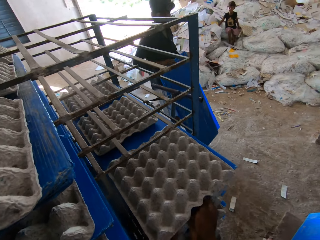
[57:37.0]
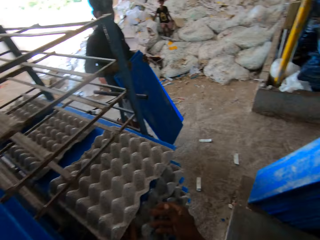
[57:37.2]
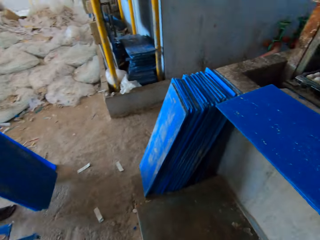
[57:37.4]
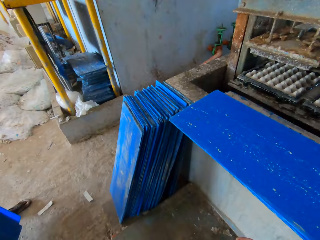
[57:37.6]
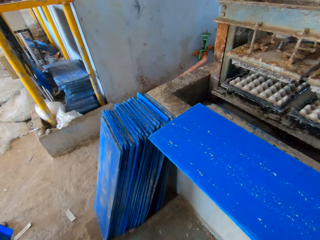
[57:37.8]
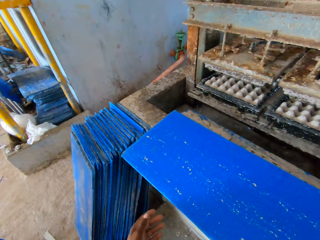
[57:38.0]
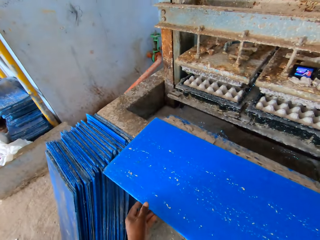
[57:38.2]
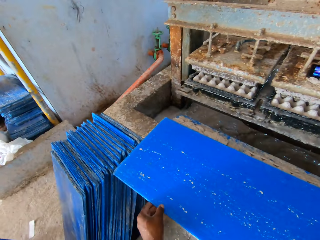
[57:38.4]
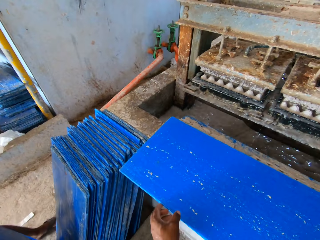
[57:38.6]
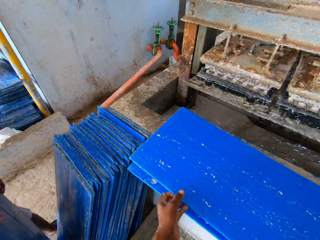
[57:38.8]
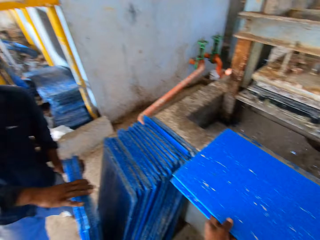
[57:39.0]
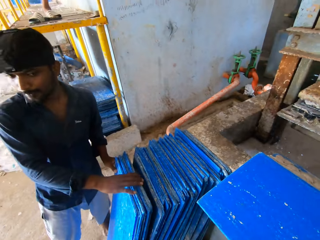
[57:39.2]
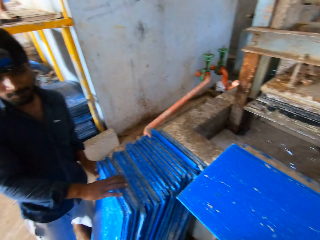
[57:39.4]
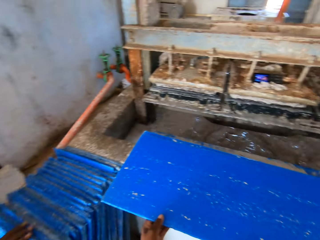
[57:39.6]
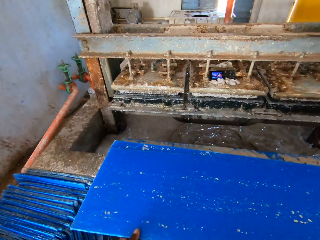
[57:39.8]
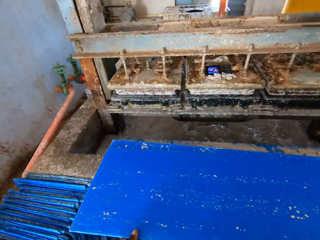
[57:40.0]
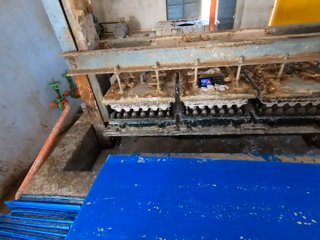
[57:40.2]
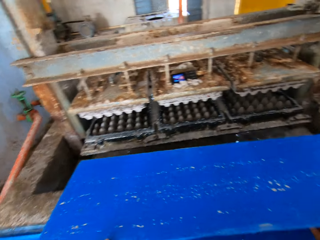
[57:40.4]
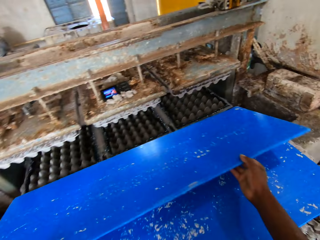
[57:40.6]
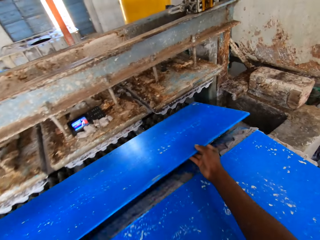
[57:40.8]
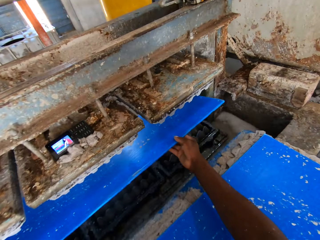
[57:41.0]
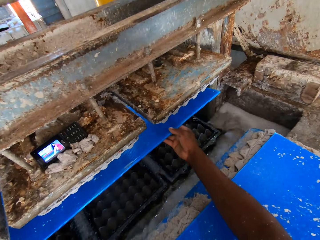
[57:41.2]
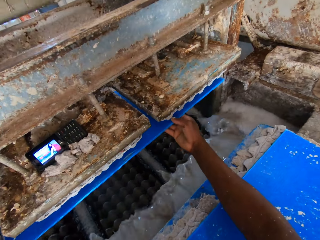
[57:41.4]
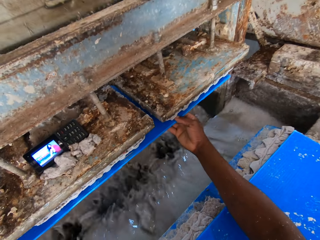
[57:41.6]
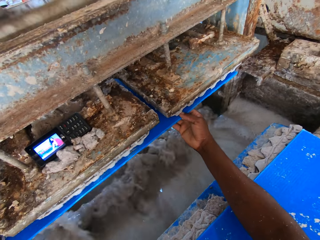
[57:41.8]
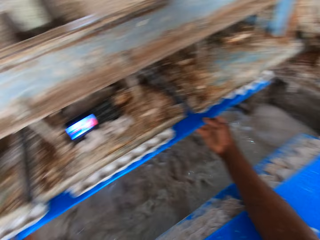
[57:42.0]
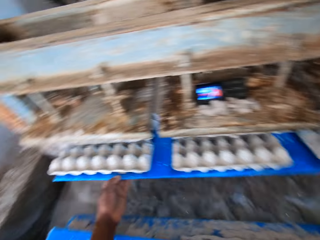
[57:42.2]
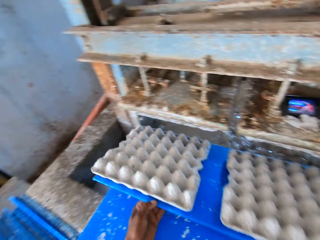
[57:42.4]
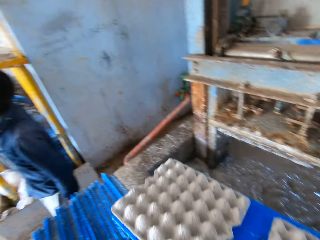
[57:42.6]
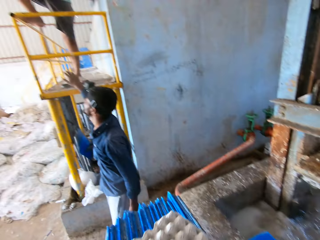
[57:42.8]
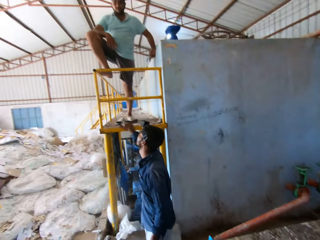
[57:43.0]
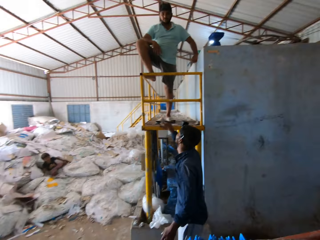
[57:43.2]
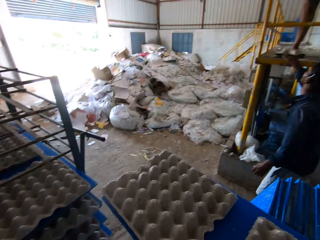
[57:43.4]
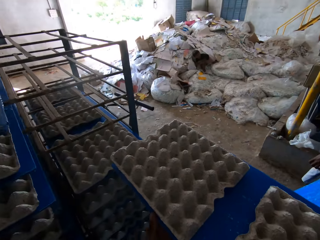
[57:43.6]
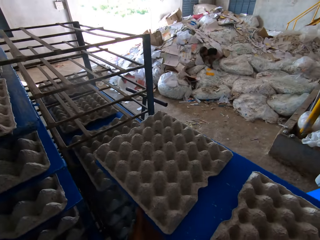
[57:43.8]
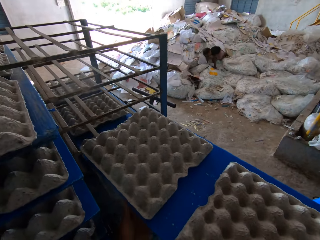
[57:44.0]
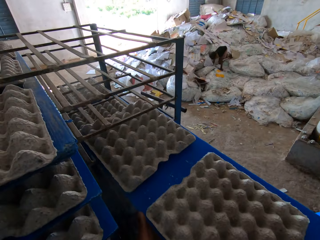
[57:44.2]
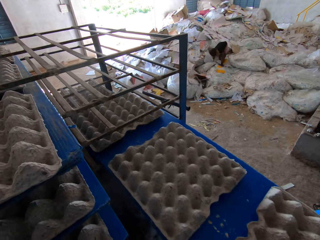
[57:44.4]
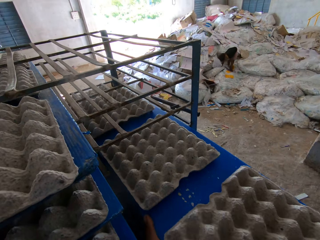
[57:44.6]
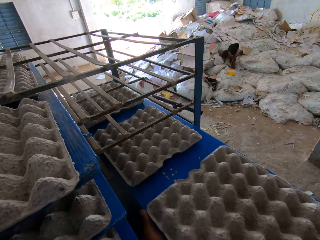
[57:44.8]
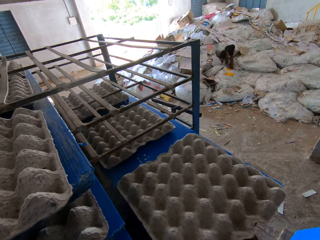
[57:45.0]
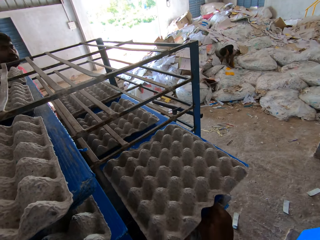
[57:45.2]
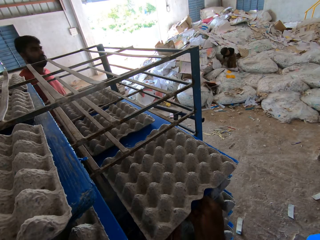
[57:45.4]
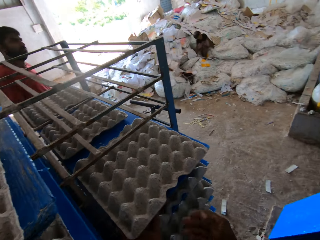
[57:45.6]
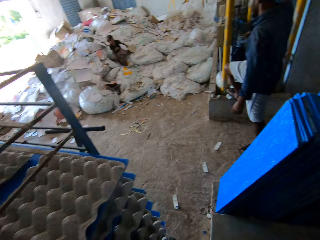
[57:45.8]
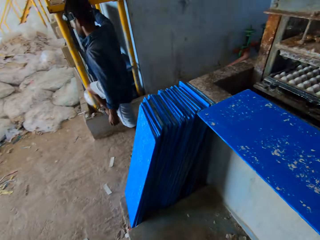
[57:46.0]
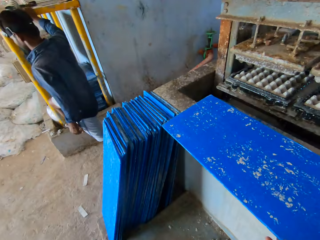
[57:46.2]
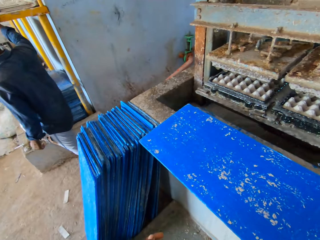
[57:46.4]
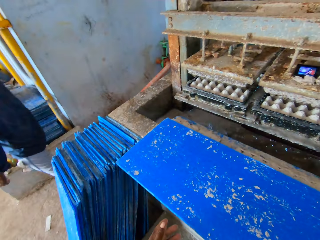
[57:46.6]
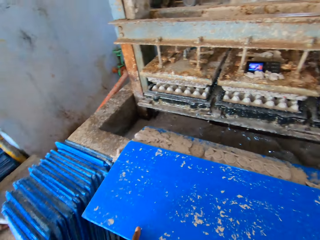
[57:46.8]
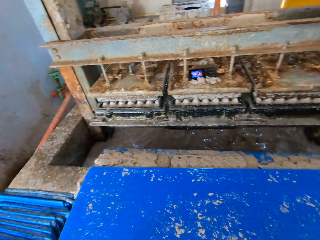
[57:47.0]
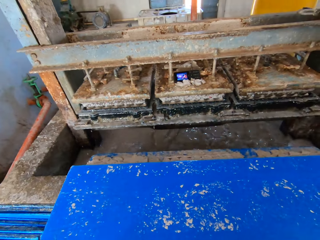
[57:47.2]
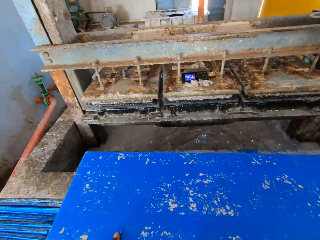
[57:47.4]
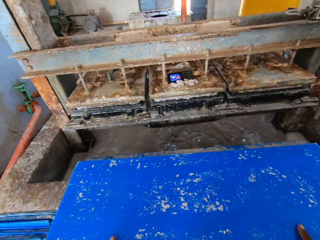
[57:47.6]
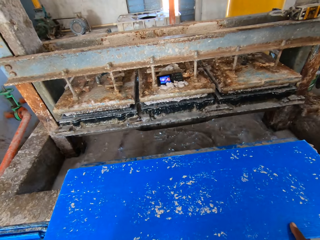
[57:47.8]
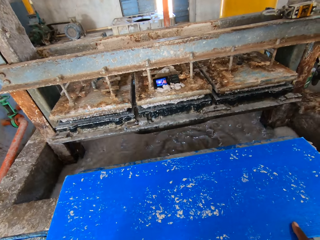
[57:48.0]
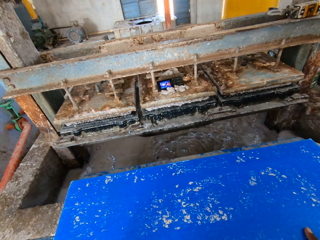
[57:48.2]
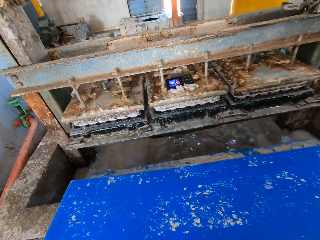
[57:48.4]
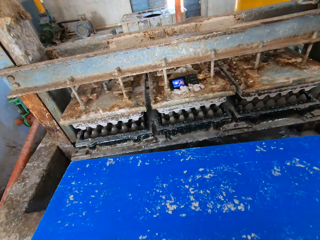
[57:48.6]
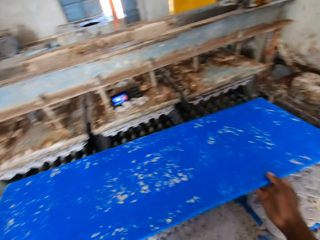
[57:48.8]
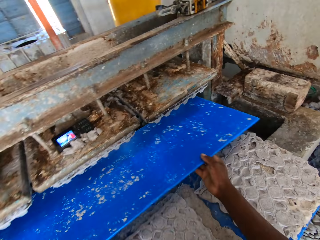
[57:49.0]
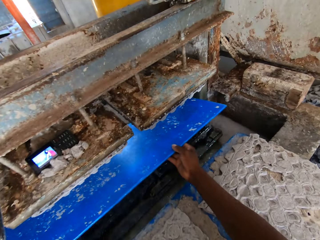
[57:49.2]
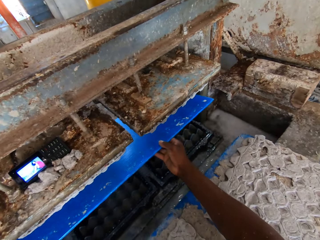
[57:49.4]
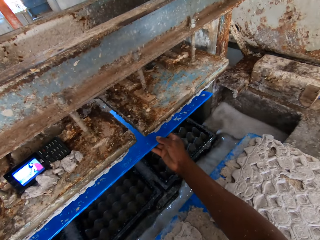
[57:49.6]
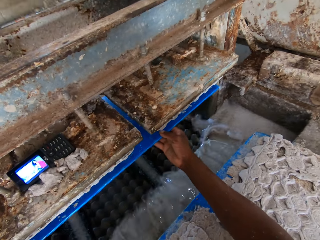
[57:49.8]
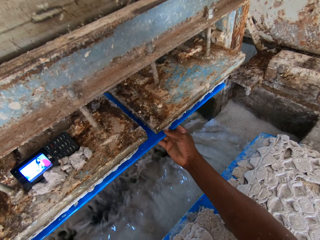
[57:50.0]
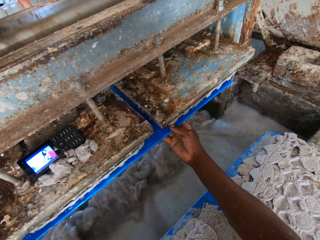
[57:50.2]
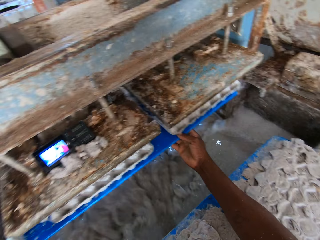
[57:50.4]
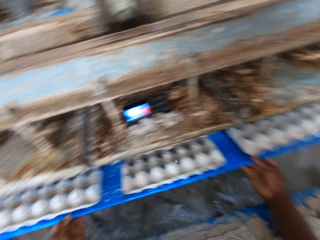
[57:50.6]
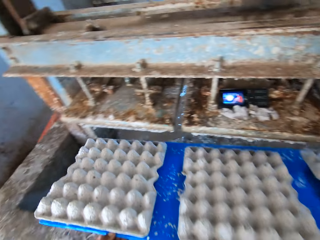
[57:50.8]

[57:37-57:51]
The camera wearer takes the board. They move the board to the machine. They move the board with crates to the stand. They take the board. They move the board to the machine.

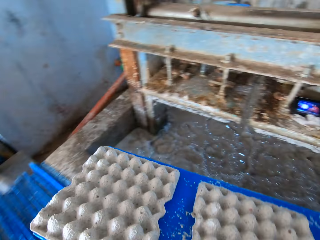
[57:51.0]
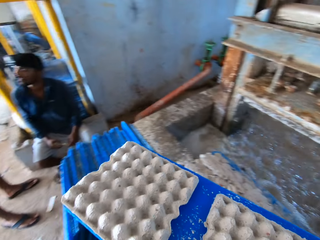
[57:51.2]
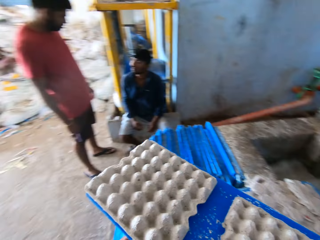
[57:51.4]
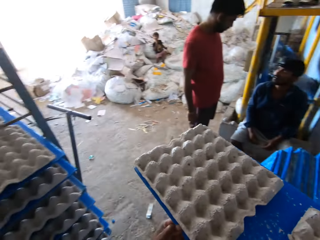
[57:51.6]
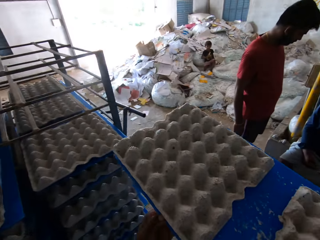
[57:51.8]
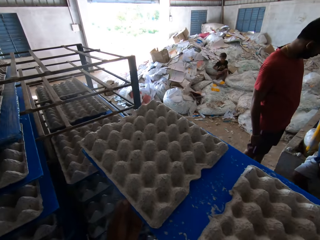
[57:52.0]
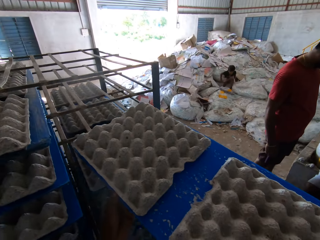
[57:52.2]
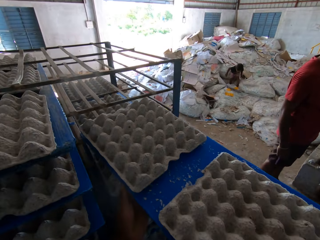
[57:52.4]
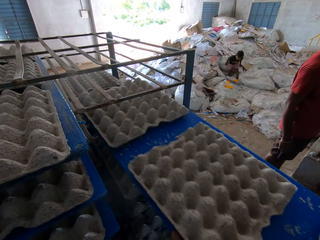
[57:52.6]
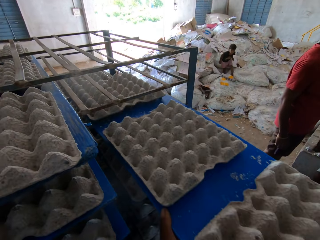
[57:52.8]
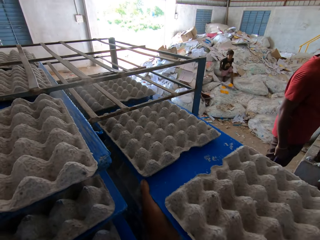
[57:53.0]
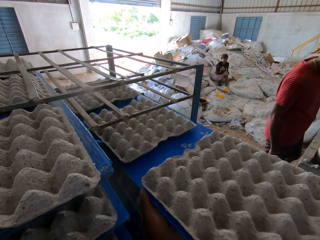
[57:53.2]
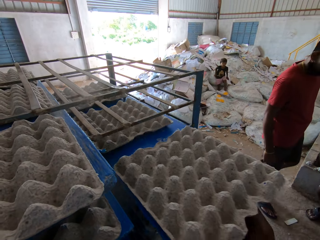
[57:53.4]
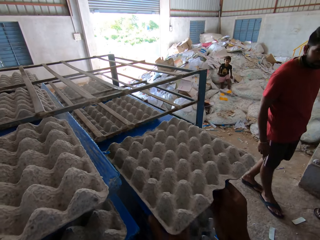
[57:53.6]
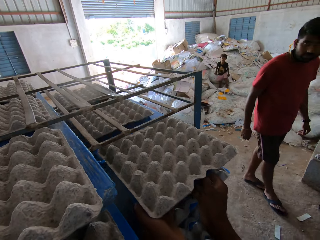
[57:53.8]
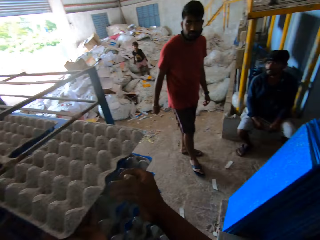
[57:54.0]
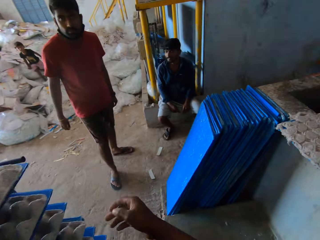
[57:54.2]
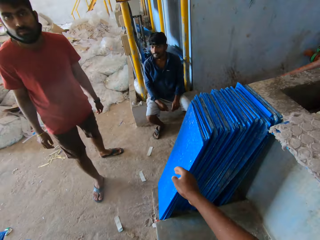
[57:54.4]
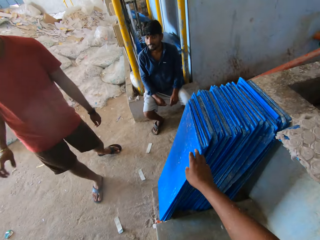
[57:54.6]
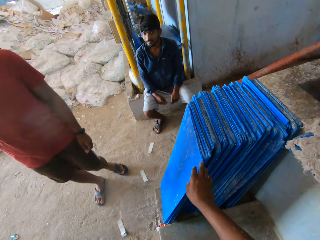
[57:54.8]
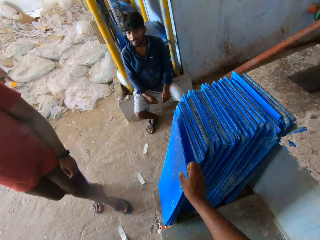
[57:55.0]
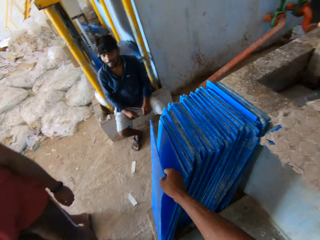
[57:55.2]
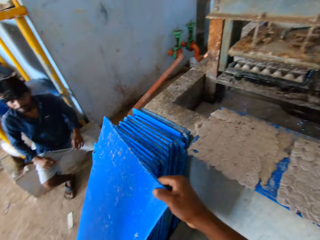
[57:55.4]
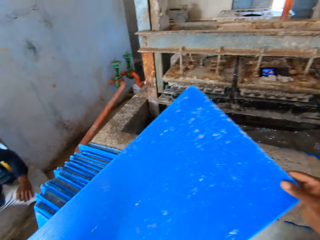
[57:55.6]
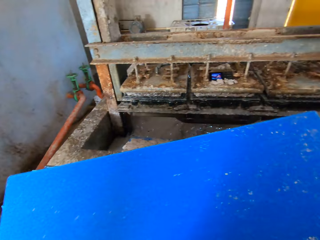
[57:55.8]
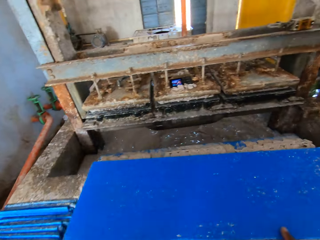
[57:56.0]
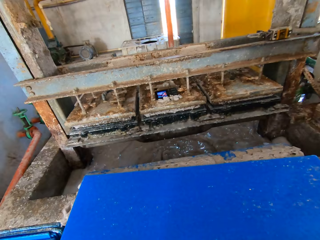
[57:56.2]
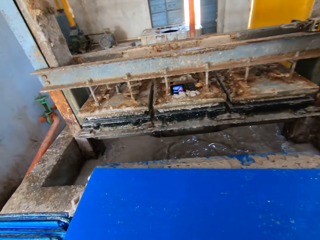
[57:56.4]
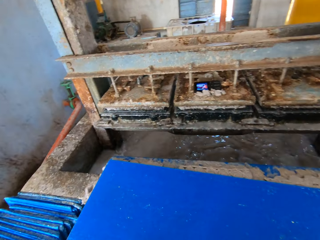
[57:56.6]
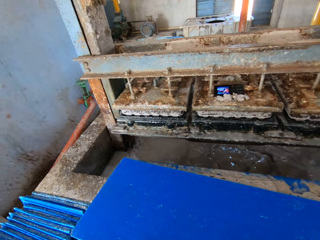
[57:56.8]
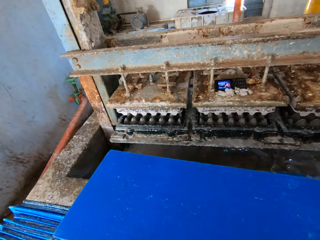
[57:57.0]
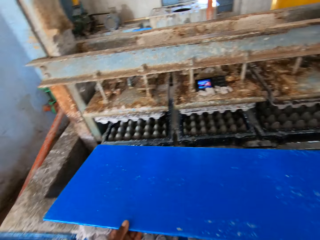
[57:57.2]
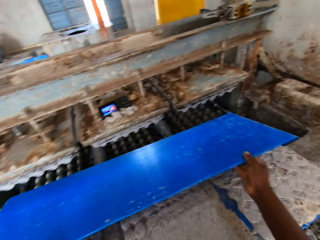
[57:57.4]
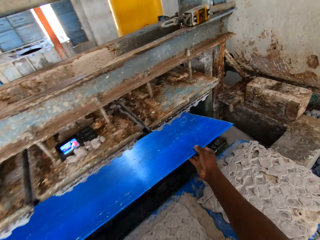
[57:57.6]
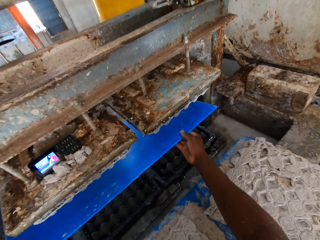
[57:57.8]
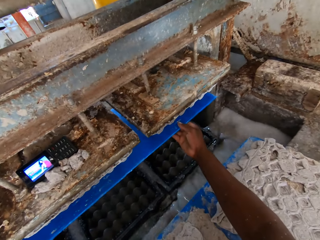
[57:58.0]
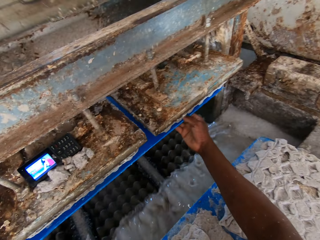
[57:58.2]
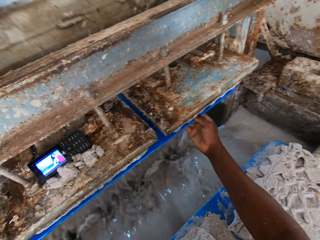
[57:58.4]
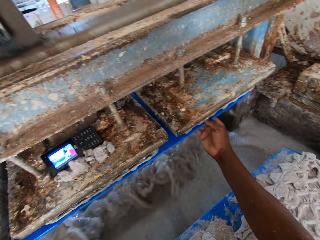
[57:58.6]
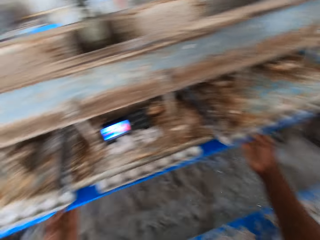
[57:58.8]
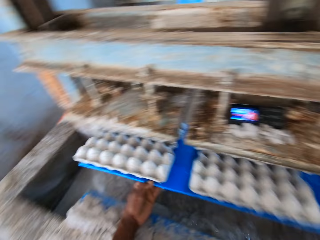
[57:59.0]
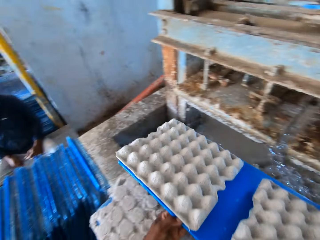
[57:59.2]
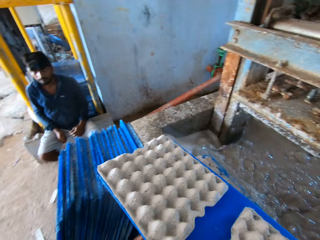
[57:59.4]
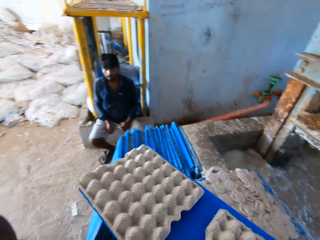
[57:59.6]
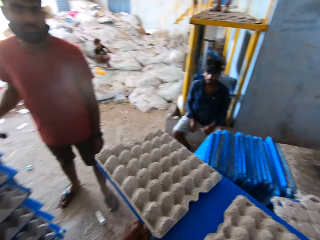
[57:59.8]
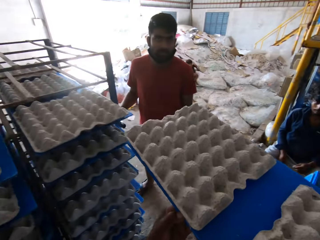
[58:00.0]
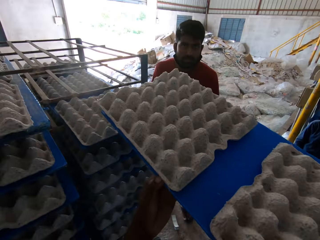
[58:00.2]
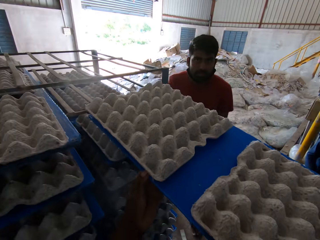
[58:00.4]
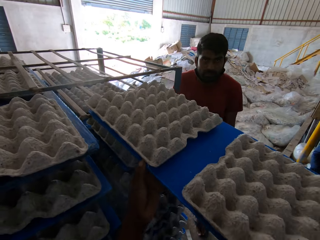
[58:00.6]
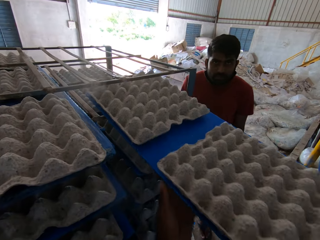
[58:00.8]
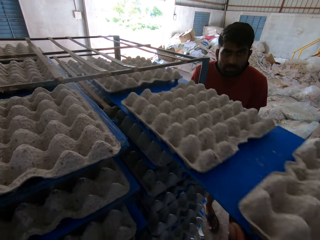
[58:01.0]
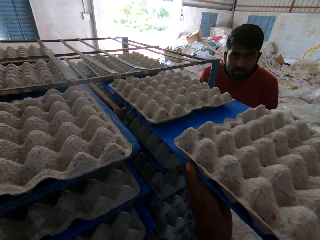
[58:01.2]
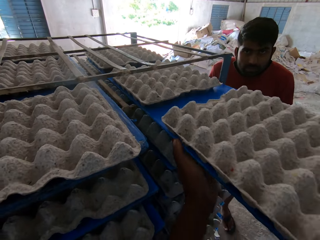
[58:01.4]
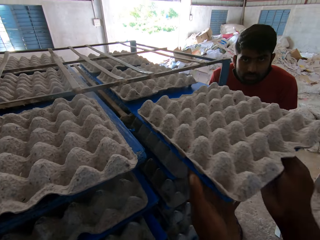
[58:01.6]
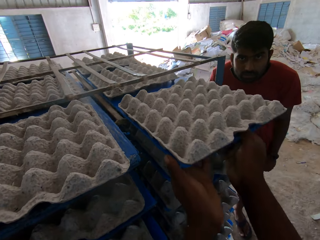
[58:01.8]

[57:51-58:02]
The camera wearer moves the board with crates to the stand. They take a board from the floor. They move the board to the machine. They move the board with crates to the stand.
